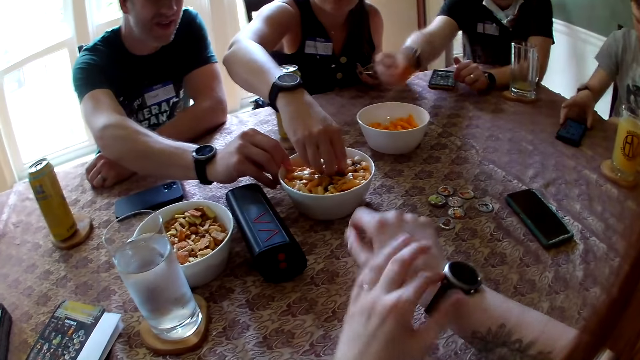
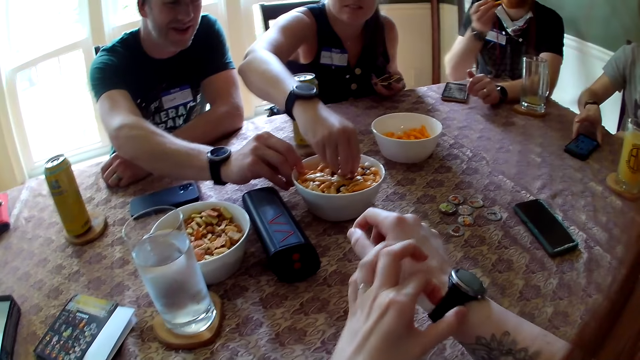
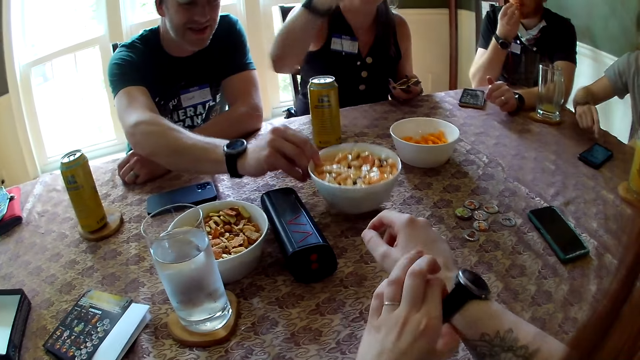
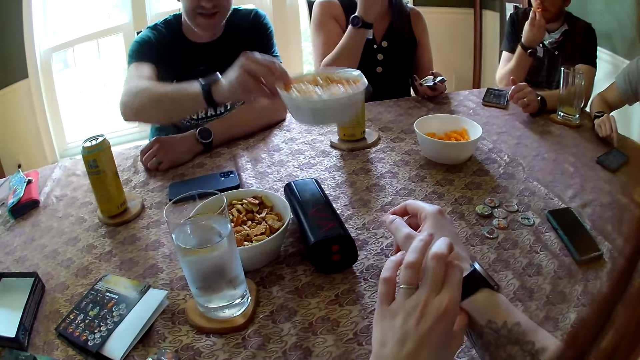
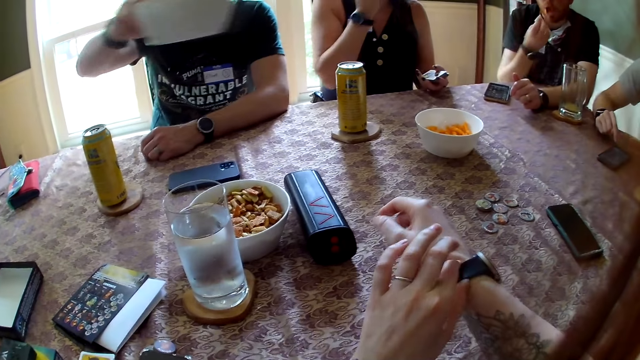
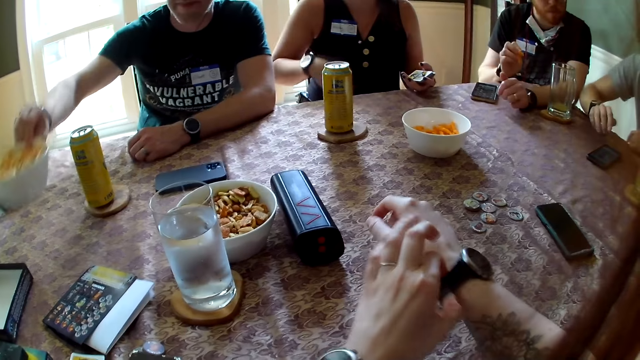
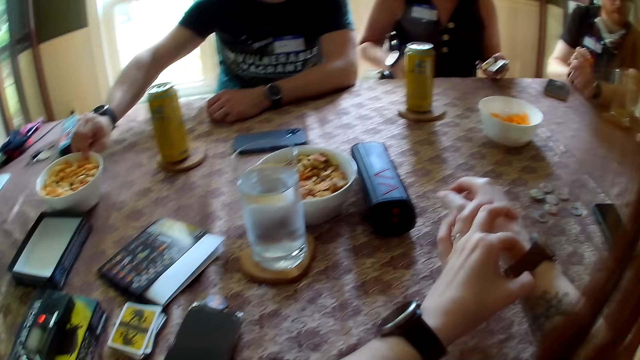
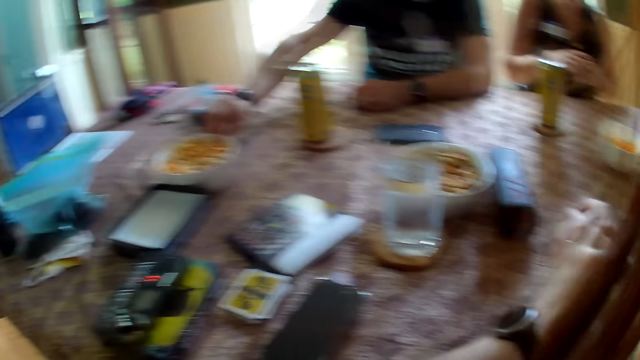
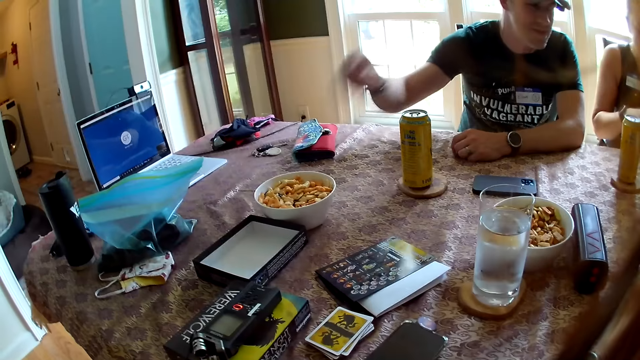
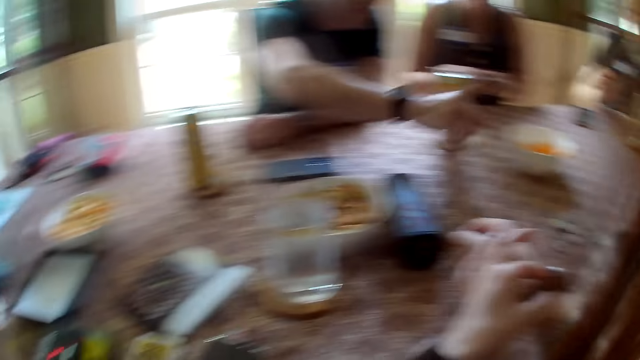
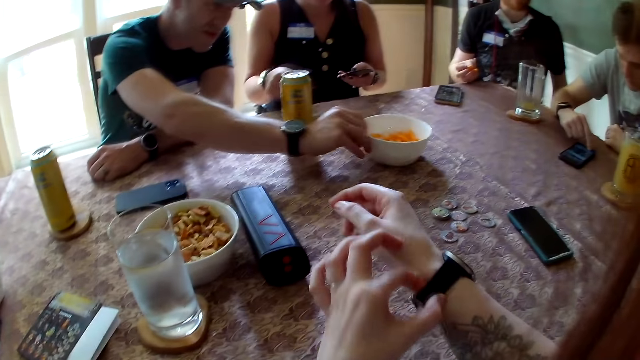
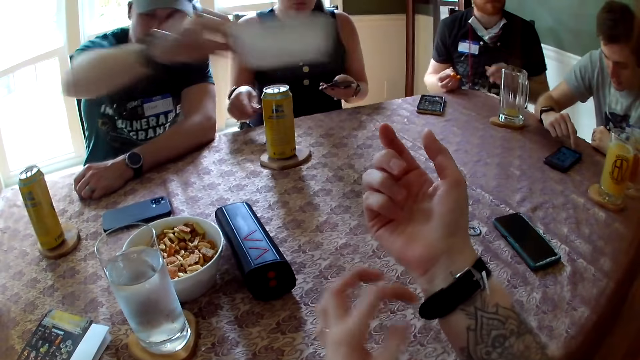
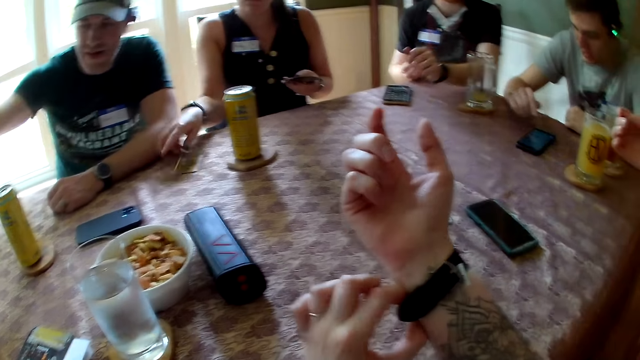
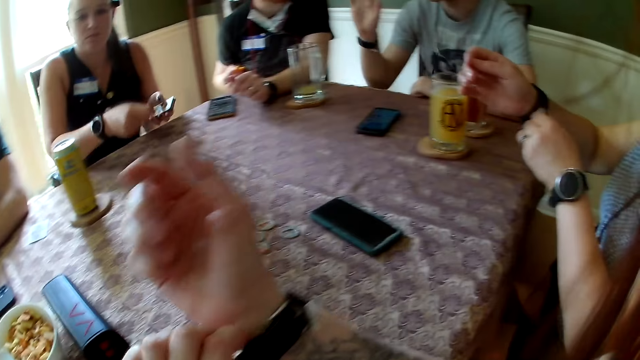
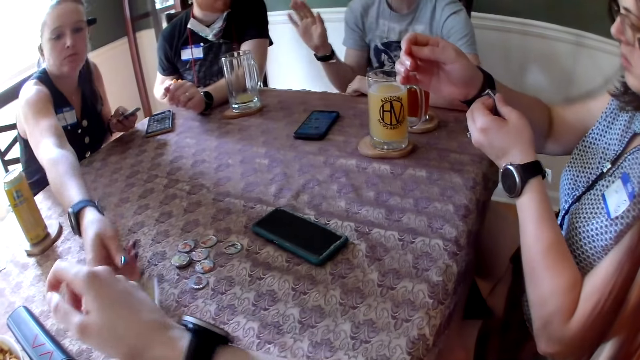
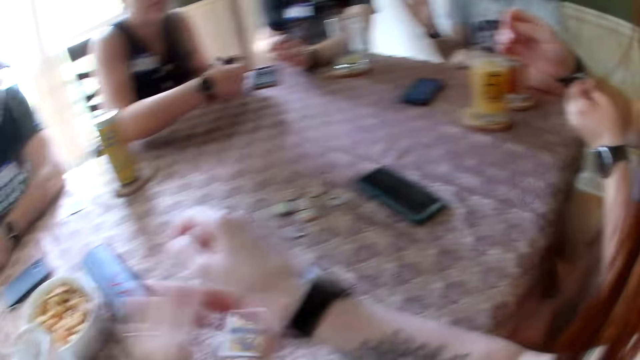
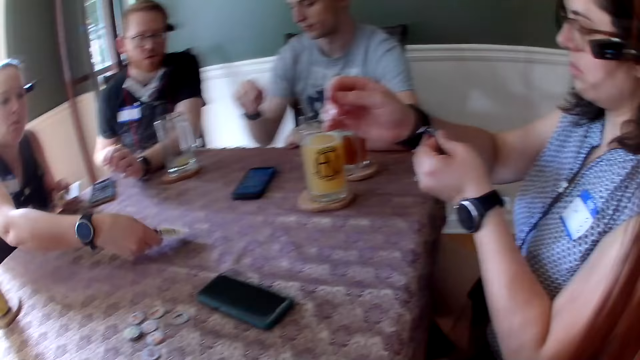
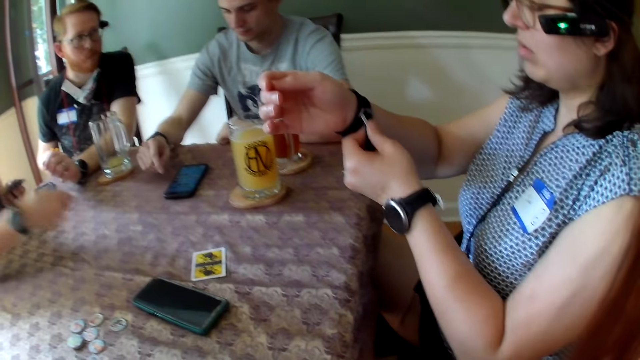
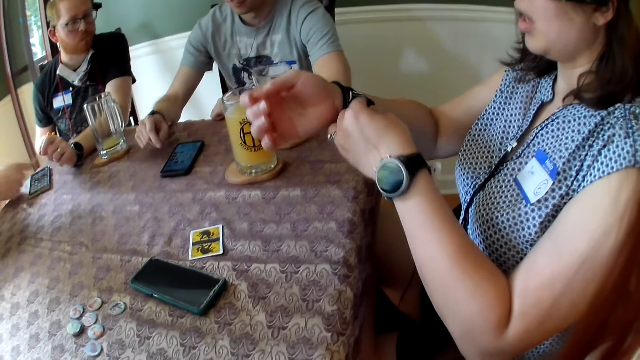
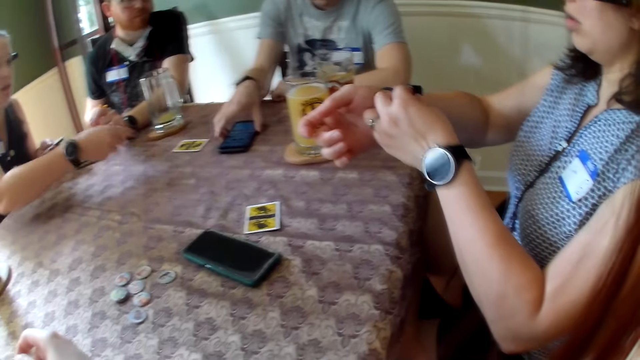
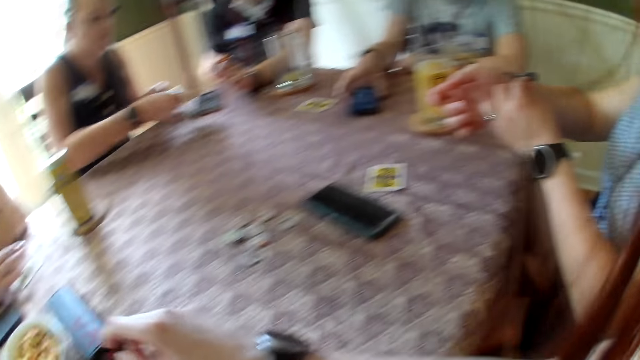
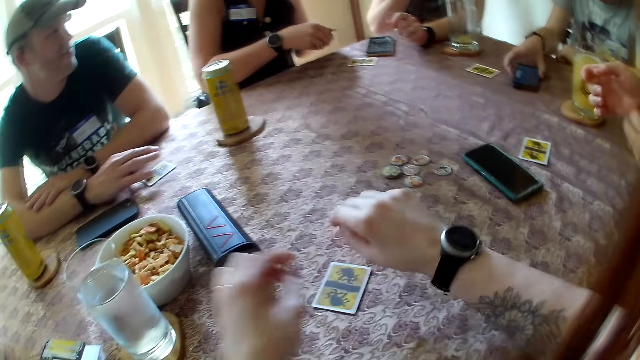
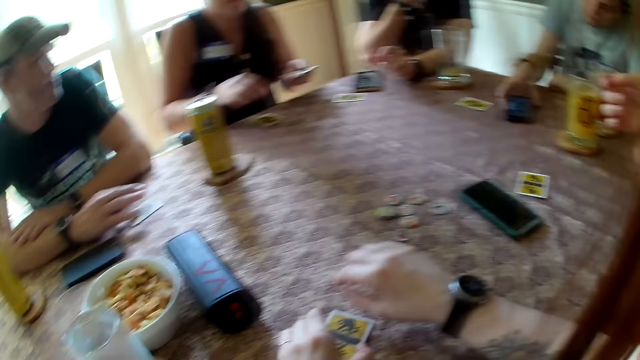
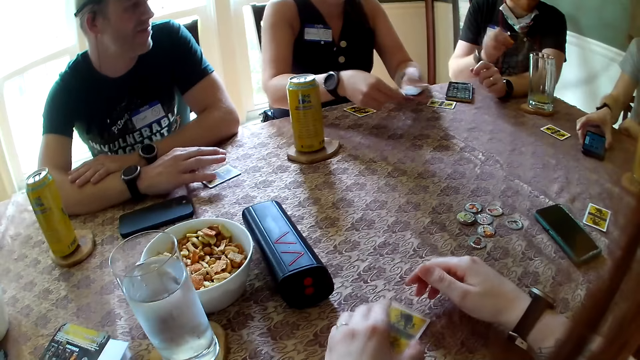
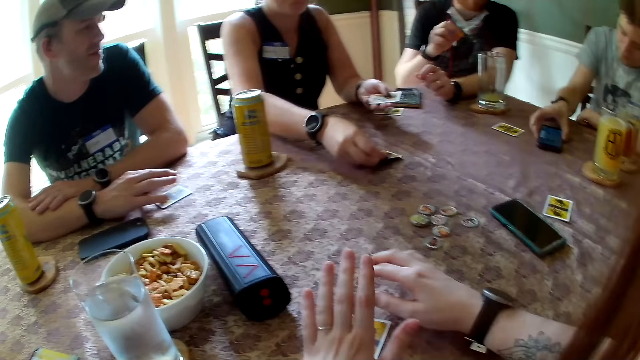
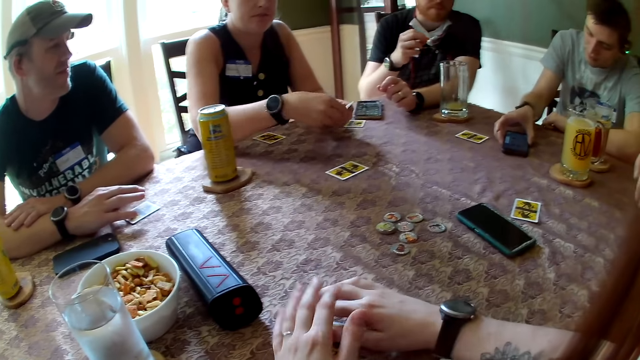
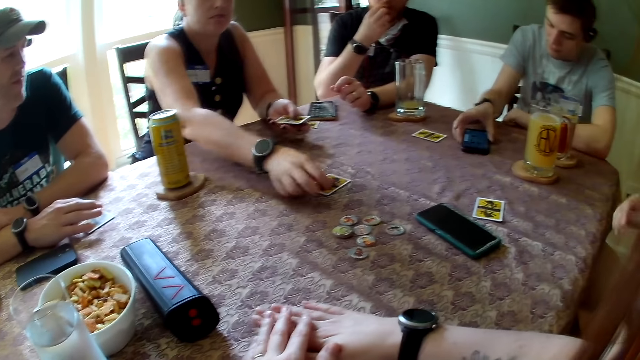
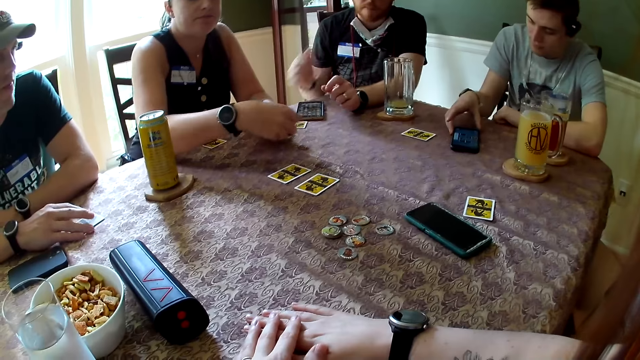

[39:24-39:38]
The man holds the phone on the table with his right hand. The camera wearer adjusts the wristwatch on her right hand with her left hand. The woman lifts some snacks in the bowl of snacks with her right hand. Another man eats the snack in his right hand. A third man lifts the bowl of snacks with his right hand. The first man rests his right hand on the table. The woman eats the snack in her right hand. The third man drops the bowl of snacks in his right hand on the table. The first man operates the phone on the table with his left hand. The third man lifts the bowl of snacks on the table with his right hand. The woman drops the card in her right hand on the table. The second man rests his left hand on the table. The first man raises his right hand in the air. Another woman adjusts the wristwatch on her right wrist with her left hand. The first woman throws the card in her right hand on the table. She does so again. The first man rests his right hand on the table and holds the phone on the table with his right hand. The first woman throws the card in her right hand on the table. She drops the card in her right hand on the table. The camera wearer lifts the card on the table with her left hand and drops the card in her left hand on the table. The first woman drops the card in her right hand on the table. The camera wearer holds the card on the table with her right hand. The first woman drops the card in her right hand on the table.

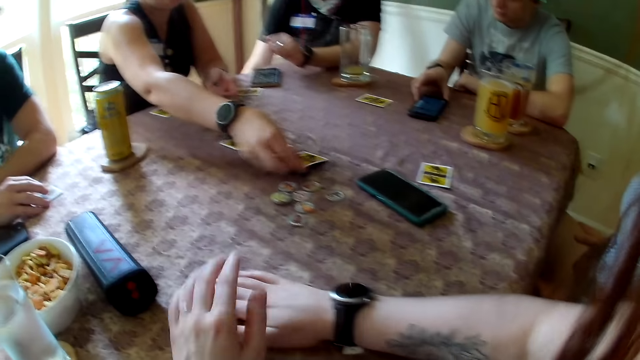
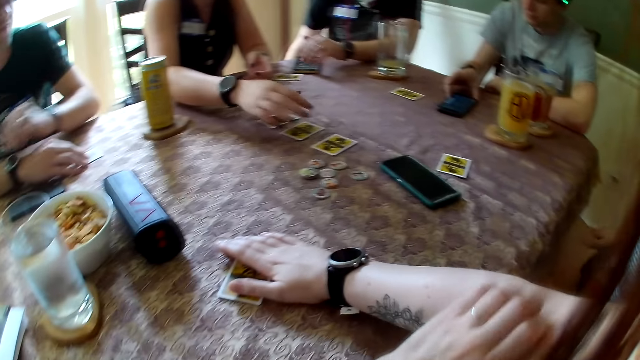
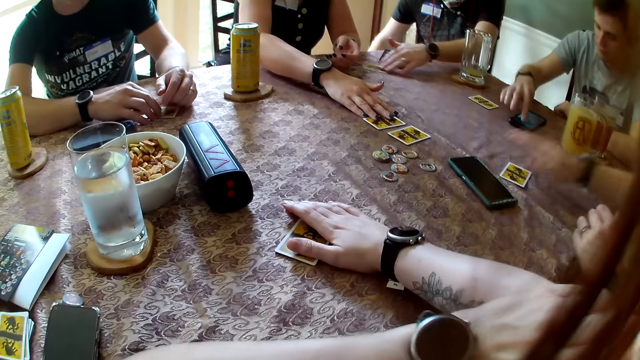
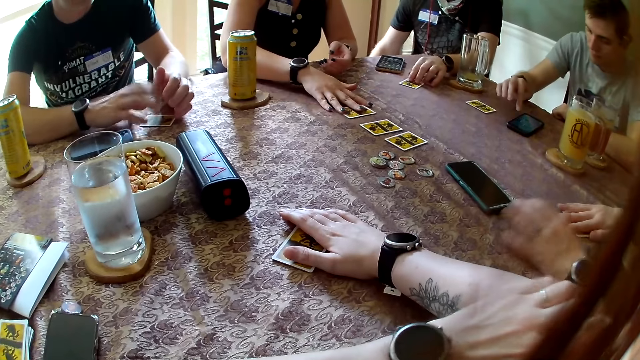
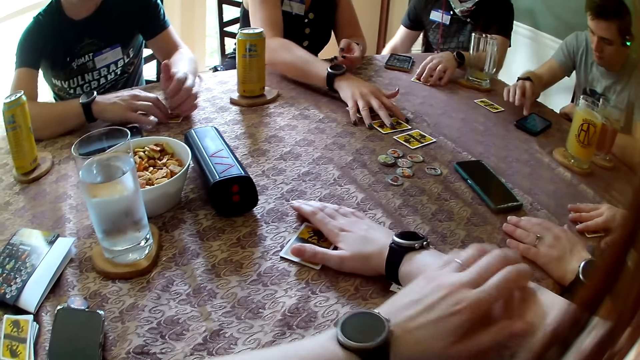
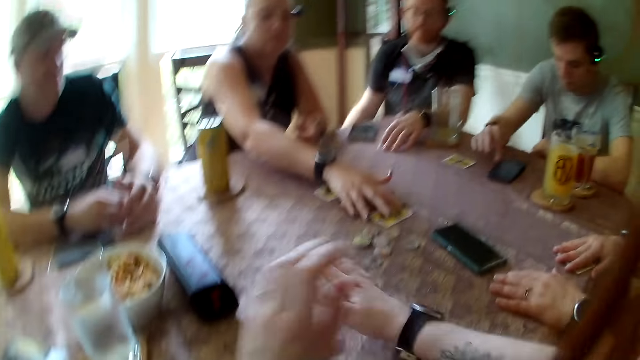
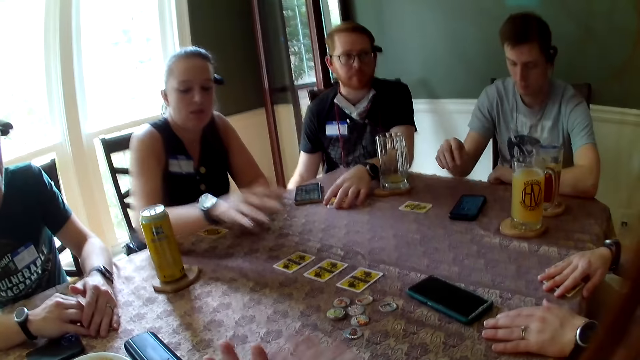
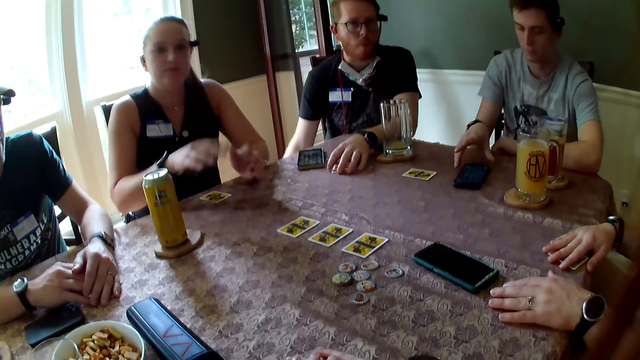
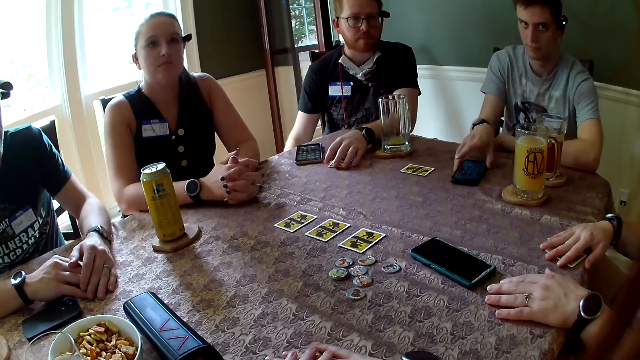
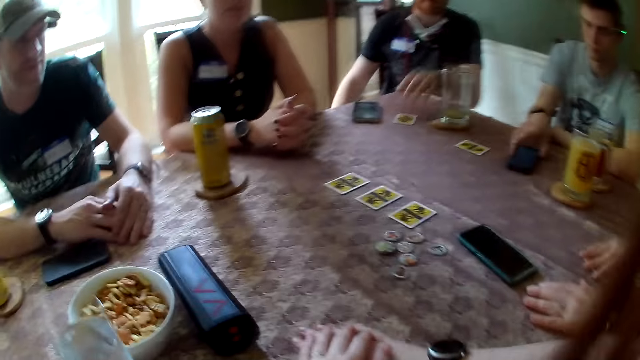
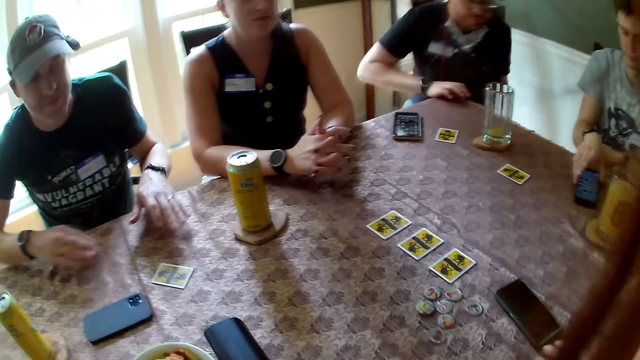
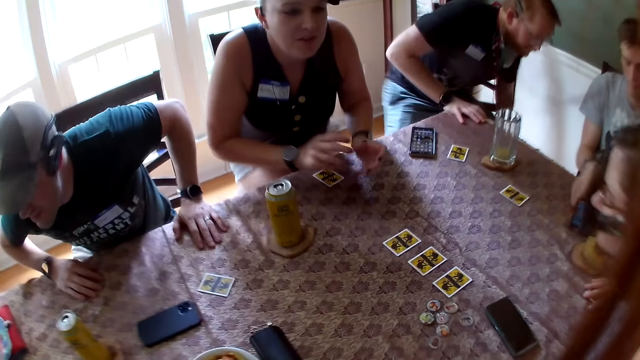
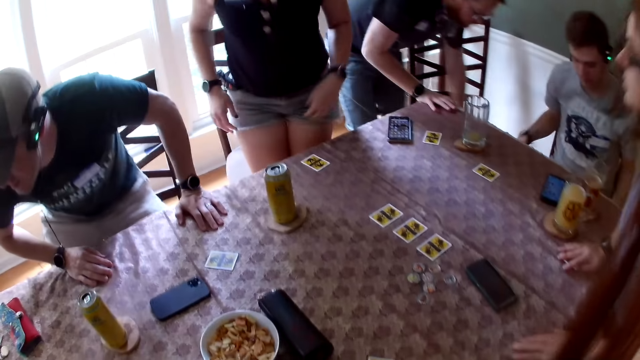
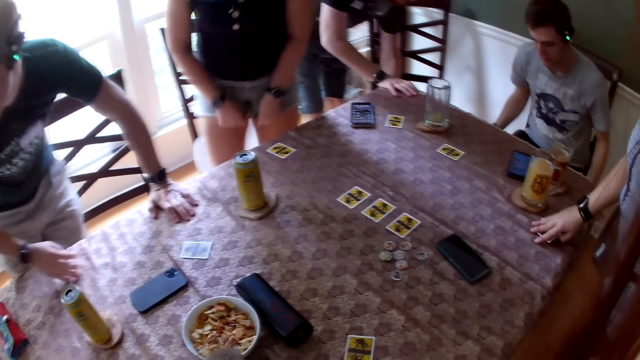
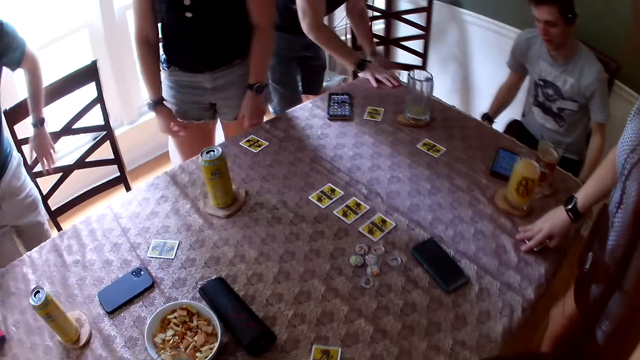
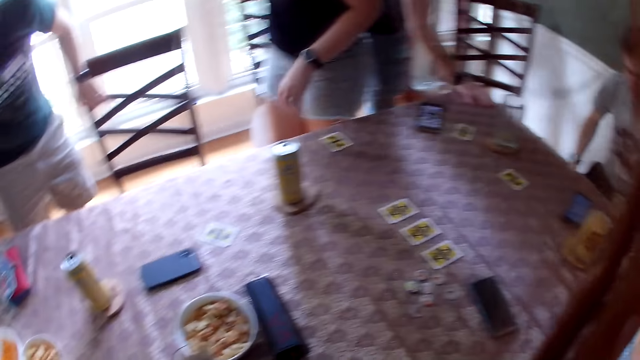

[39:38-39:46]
The woman drops the card in her right hand on the table. The camera wearer rubs her right hand with her left hand. The woman moves the cards on the table with her right hand. The man moves the card on the table with his left hand. Another man operates the phone on the table with his right hand. Another woman drags the card on the table with her right hand. The first woman moves the card on the table with her right hand. The camera wearer scratches her hand. The other woman rests her left hand on the table. The first woman moves the cards on the table with her right hand. The camera wearer converses with the crowd. The second man moves the phone on the table with his right hand. The first man holds the table with his right hand. A third man holds the table with his hands. The camera wearer stands from the chair. The first woman adjusts her shorts with her hands.
